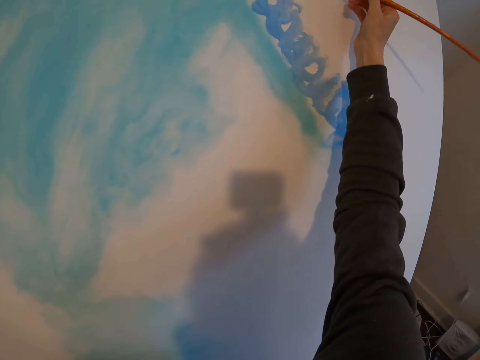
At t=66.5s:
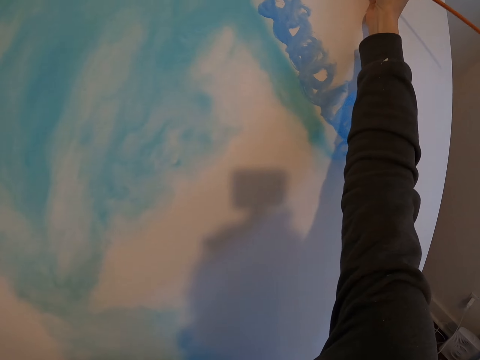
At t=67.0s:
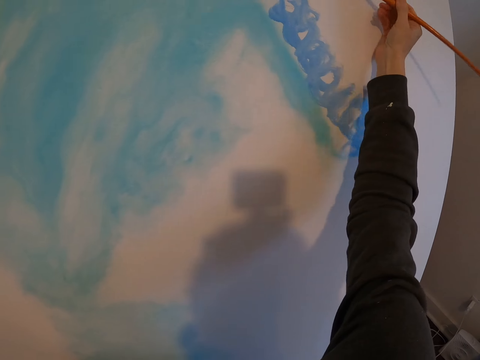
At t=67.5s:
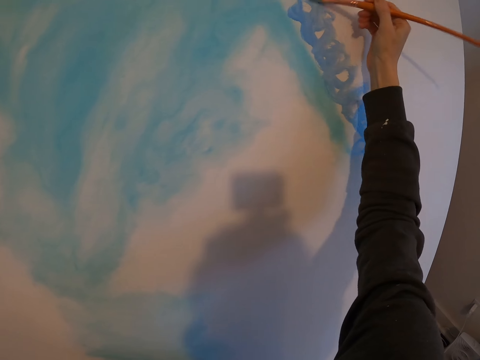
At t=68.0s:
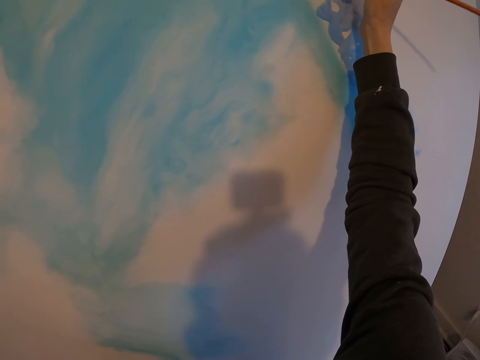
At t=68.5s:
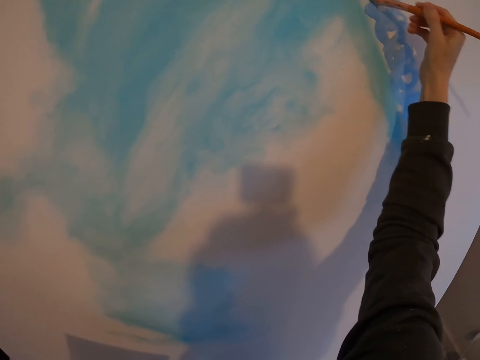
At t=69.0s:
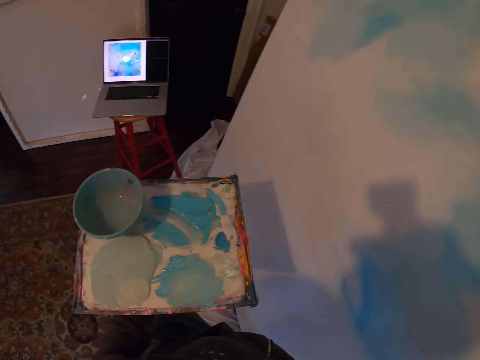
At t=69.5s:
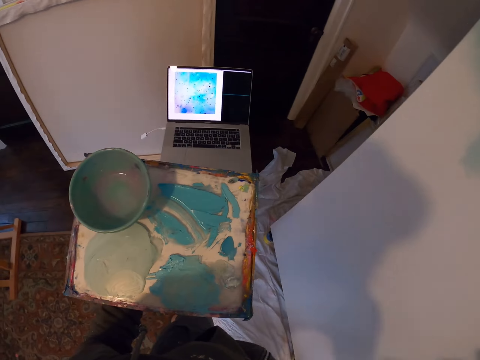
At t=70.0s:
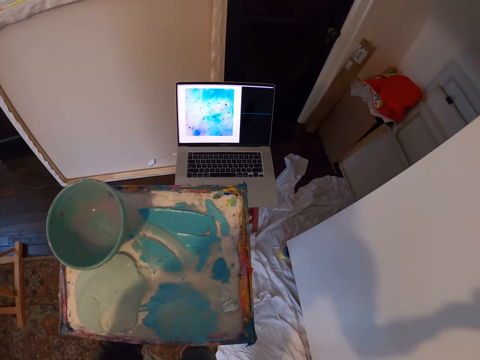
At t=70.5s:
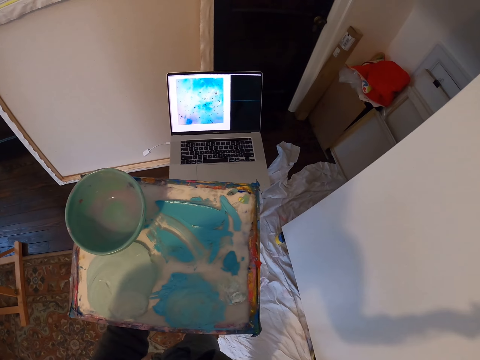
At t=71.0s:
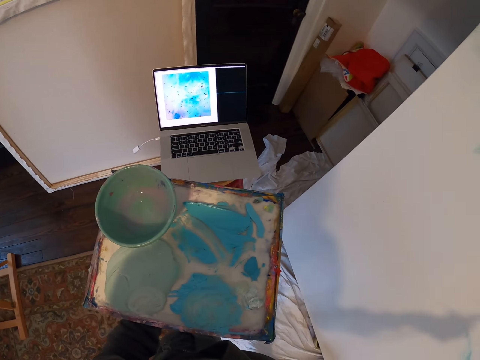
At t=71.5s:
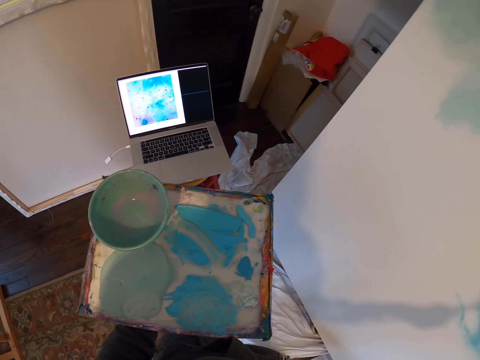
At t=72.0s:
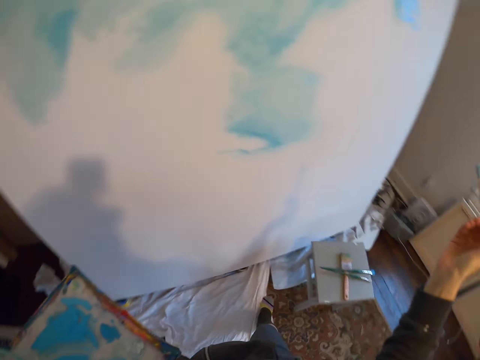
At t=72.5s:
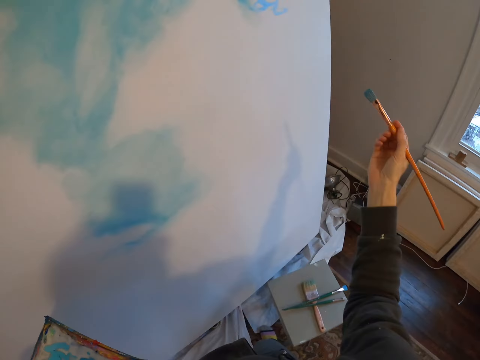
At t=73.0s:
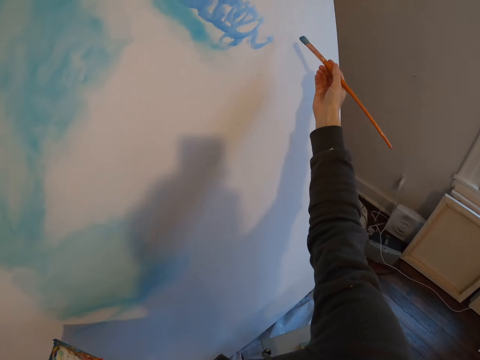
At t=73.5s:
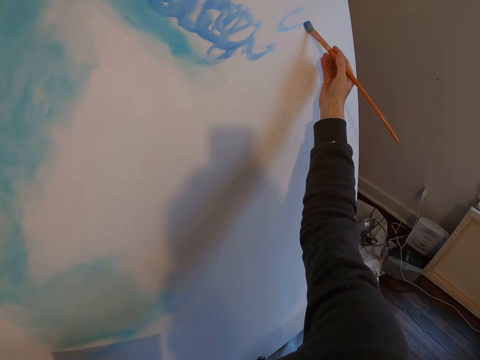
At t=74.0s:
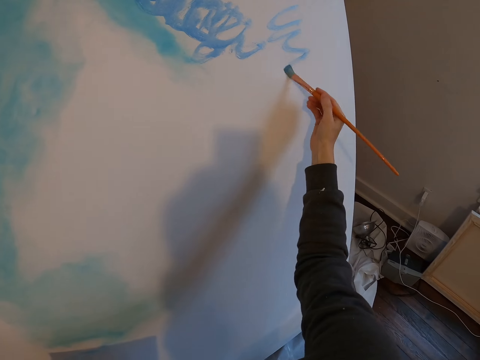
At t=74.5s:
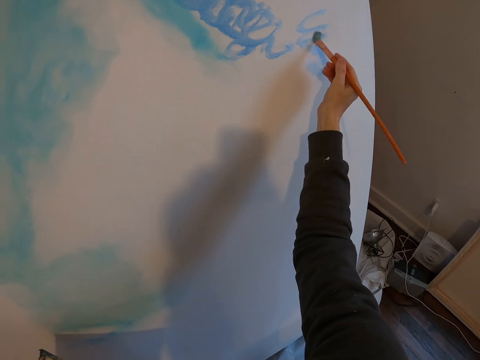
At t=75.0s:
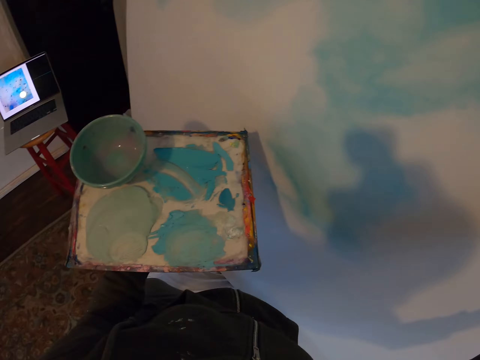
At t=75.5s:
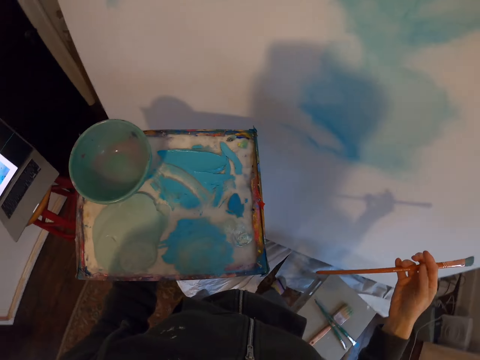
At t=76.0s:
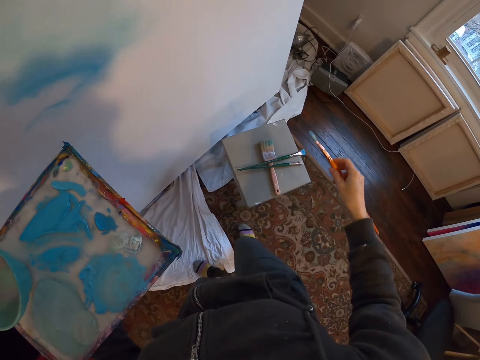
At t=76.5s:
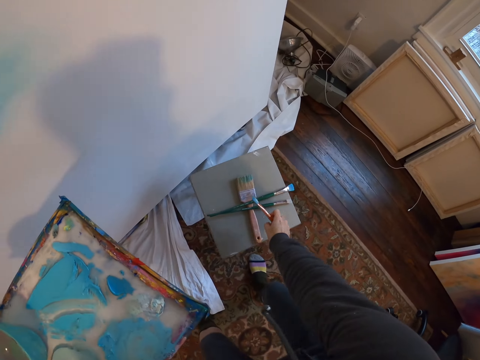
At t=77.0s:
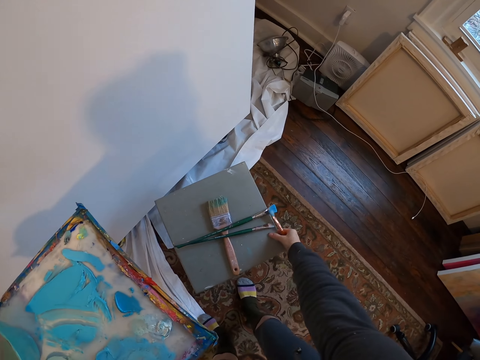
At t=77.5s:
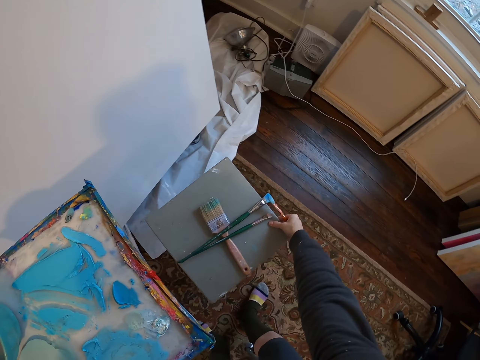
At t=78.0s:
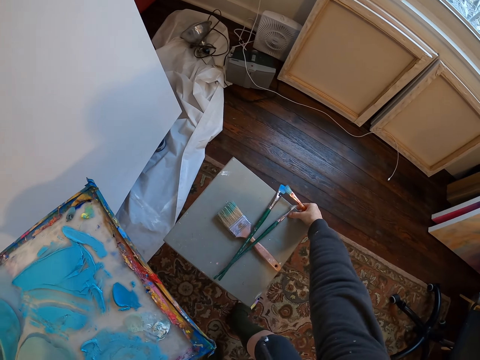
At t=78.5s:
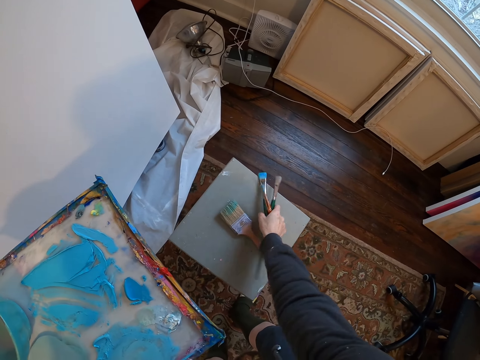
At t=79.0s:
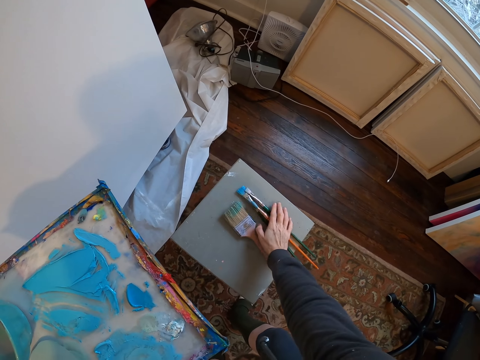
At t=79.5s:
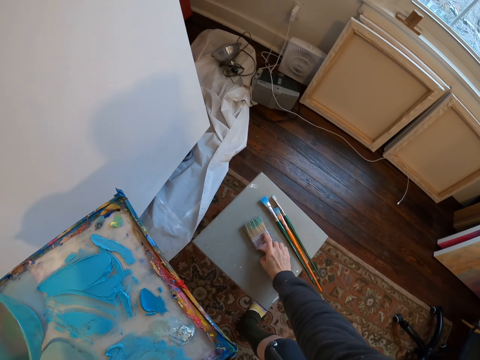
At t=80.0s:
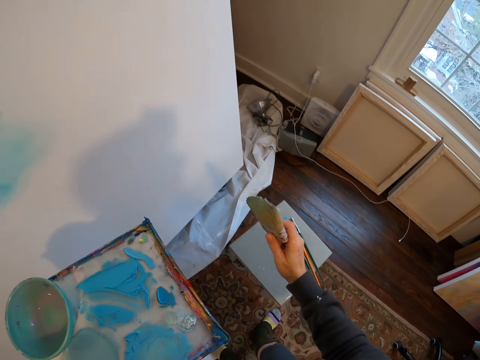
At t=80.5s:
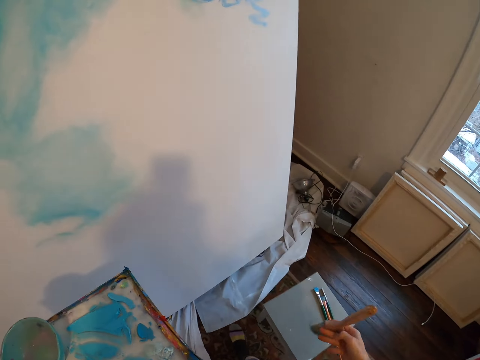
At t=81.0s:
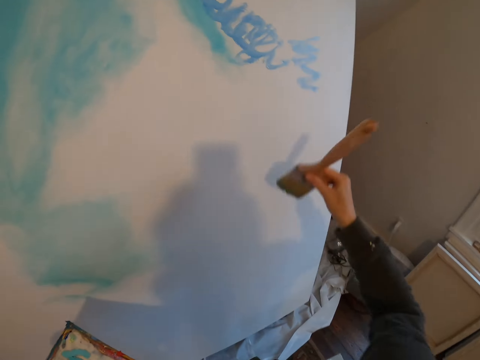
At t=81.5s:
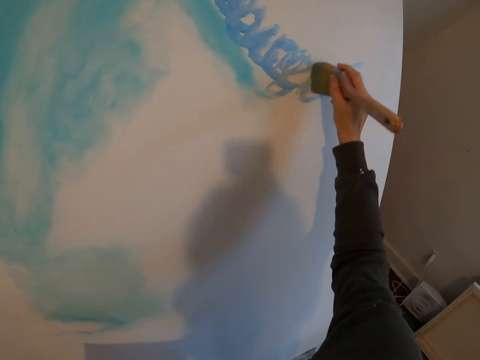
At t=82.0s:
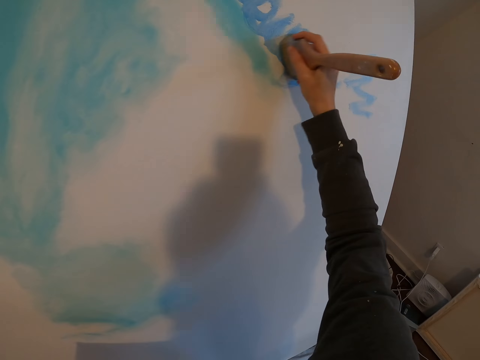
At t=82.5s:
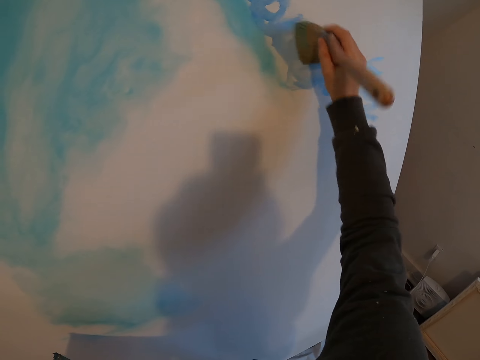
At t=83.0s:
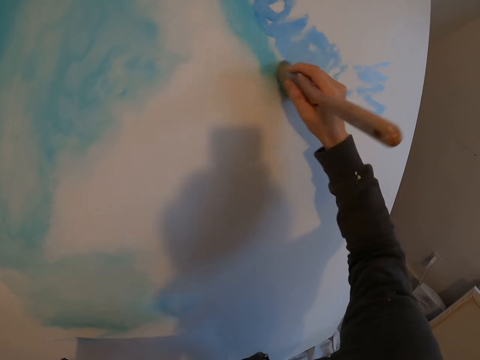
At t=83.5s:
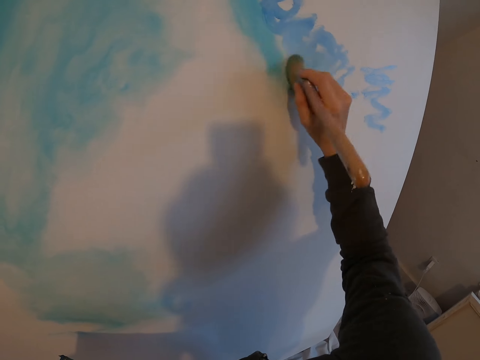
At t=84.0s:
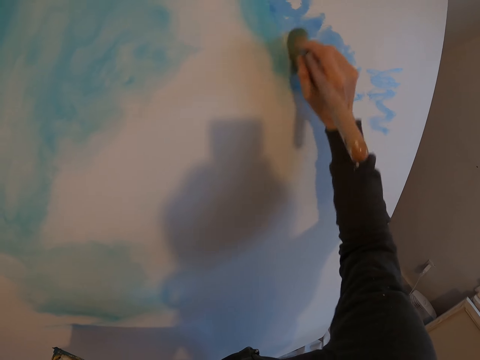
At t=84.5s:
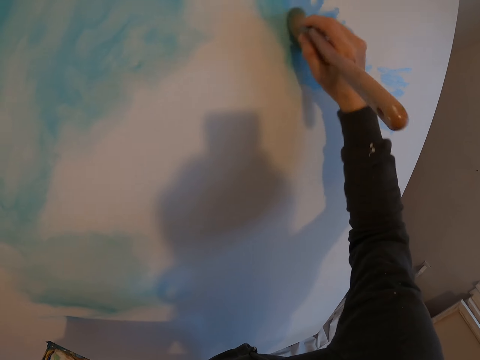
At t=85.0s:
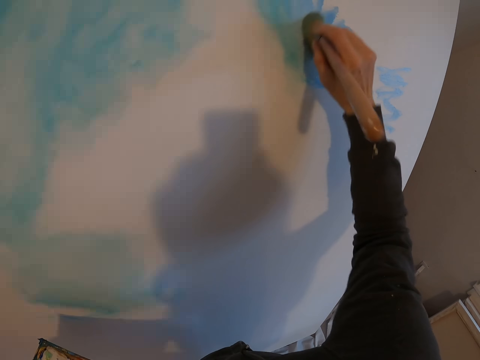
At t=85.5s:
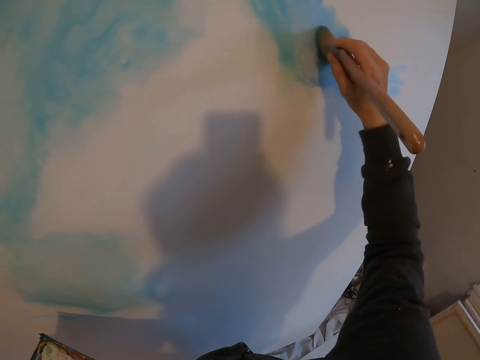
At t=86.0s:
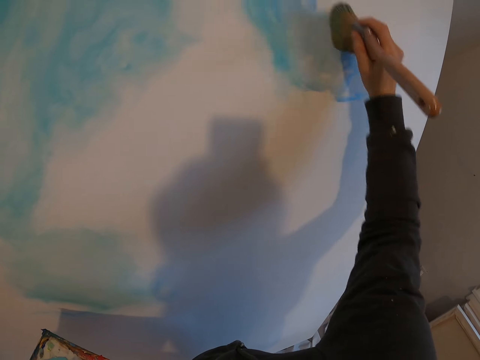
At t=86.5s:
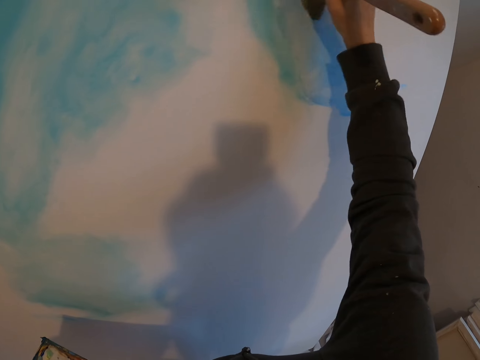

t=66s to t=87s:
The camera wearer turns to the side. They look at the laptop. They paint a board with a paintbrush. They turn to the side. They hold a paint palette. They take a step. They drag a stool. They adjust the stool. They pick paintbrushes from the stool. They put the paintbrushes on the stool. They pick up another paintbrush from the stool. They paint the board with the paintbrush.

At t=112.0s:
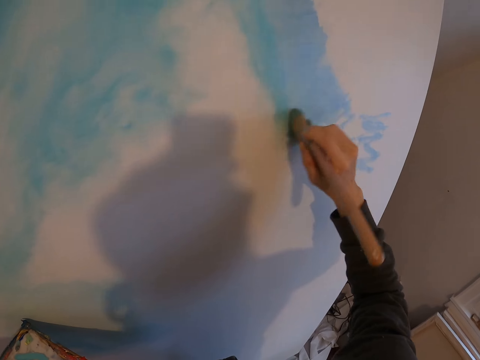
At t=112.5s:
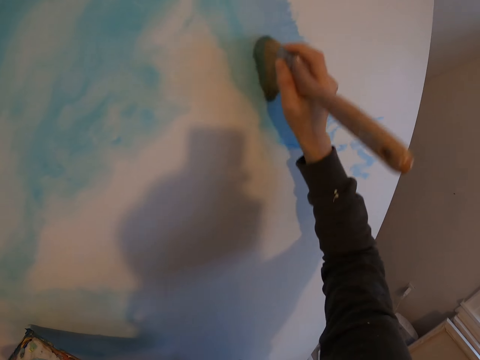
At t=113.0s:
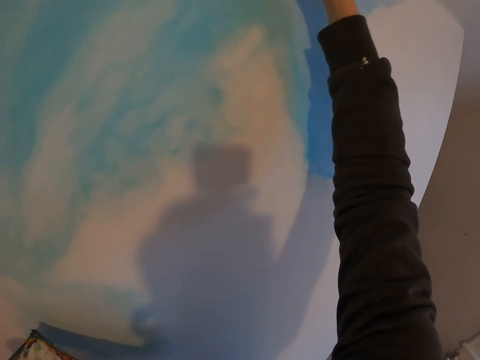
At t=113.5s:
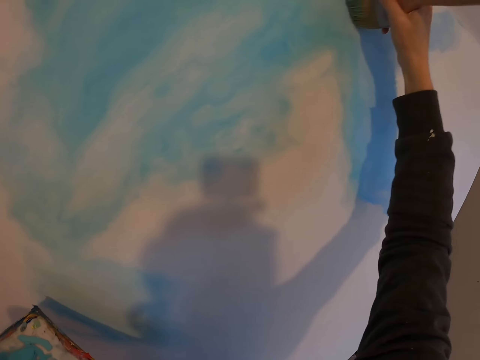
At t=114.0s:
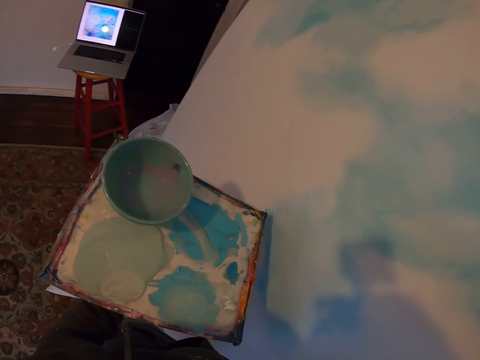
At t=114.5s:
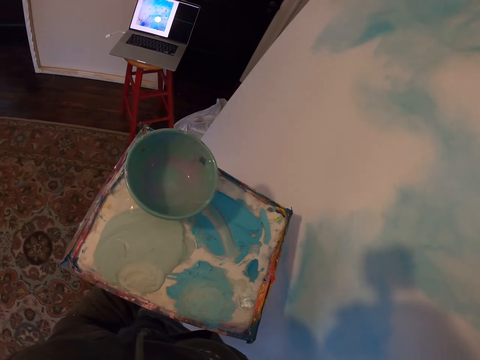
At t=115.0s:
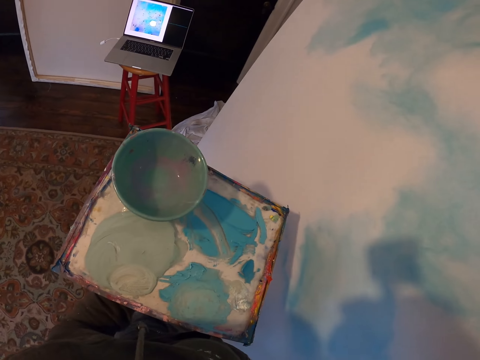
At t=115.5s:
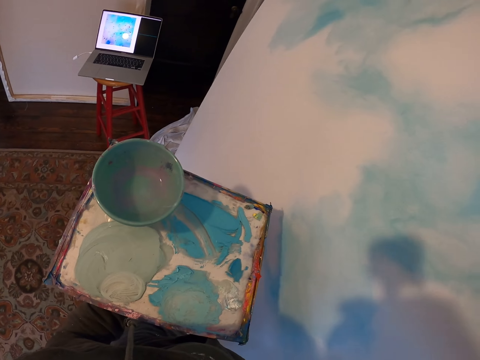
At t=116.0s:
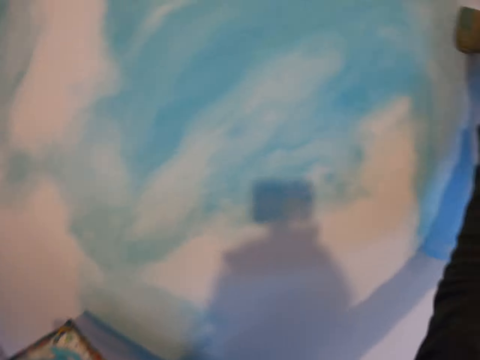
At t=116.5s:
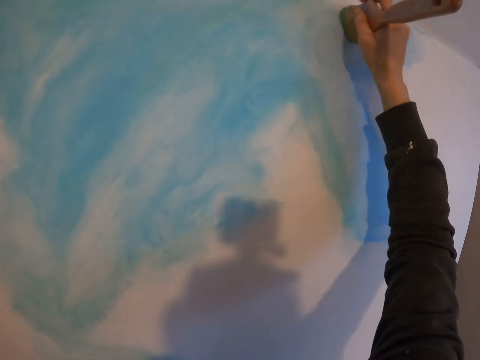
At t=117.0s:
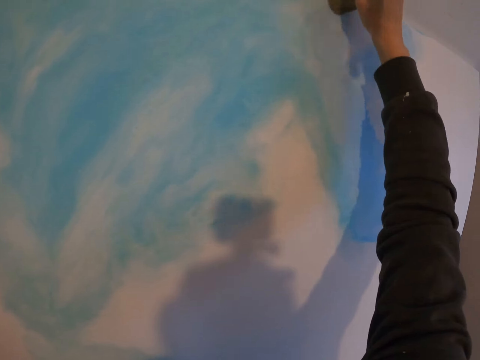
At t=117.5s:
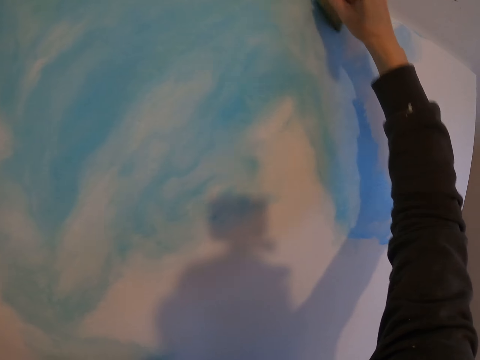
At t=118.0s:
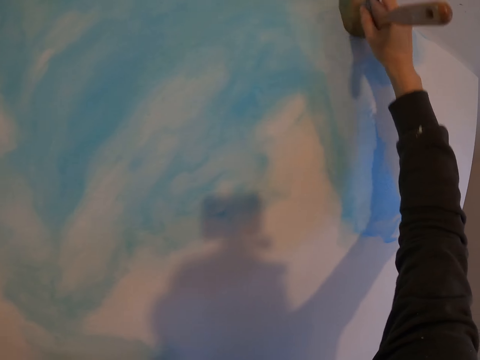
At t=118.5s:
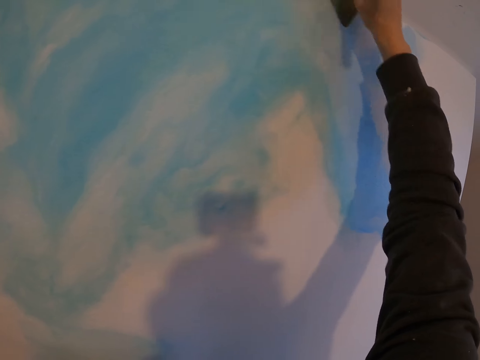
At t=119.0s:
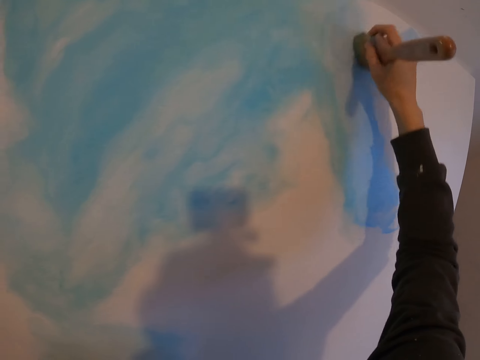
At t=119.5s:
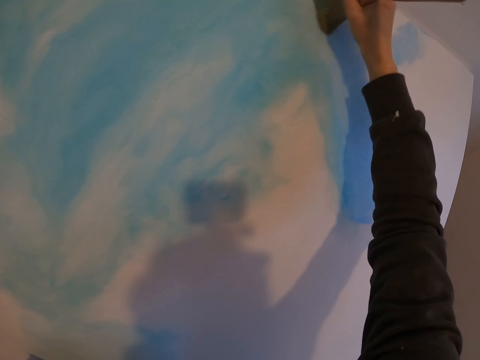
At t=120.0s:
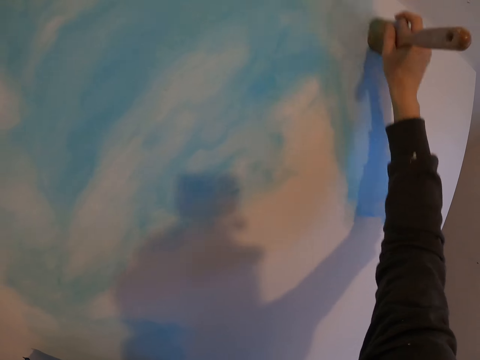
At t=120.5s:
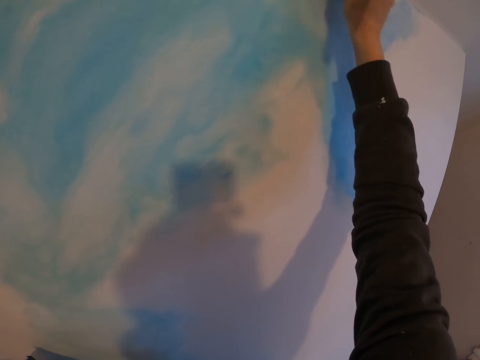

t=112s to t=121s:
The camera wearer turns to the side. They look at the laptop. They paint a board with a paintbrush.
